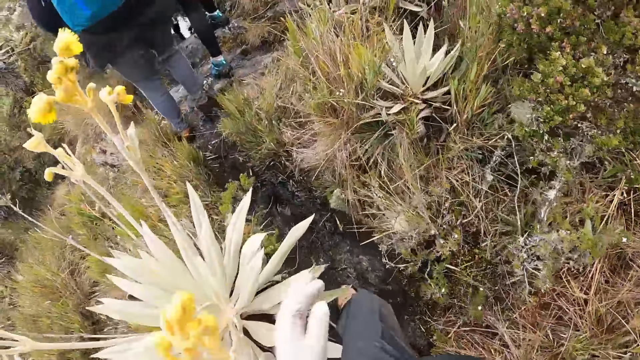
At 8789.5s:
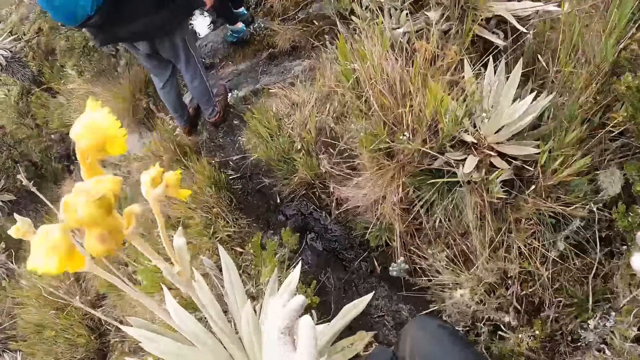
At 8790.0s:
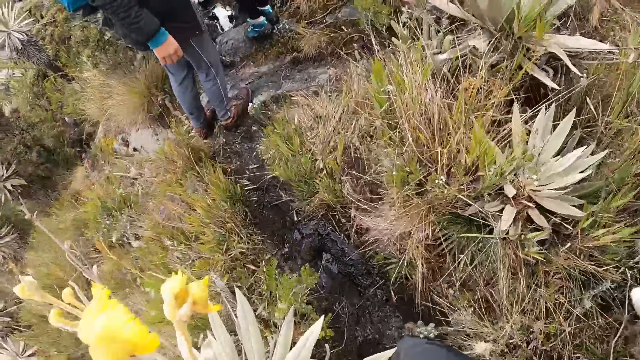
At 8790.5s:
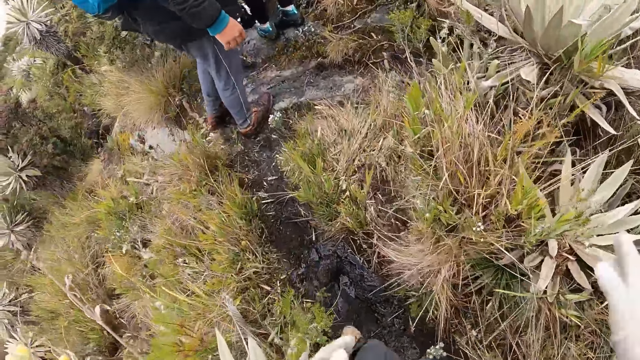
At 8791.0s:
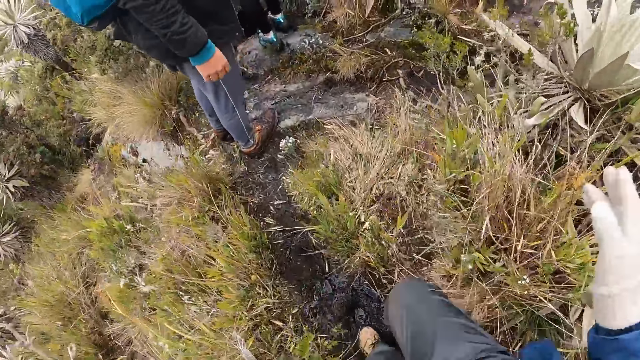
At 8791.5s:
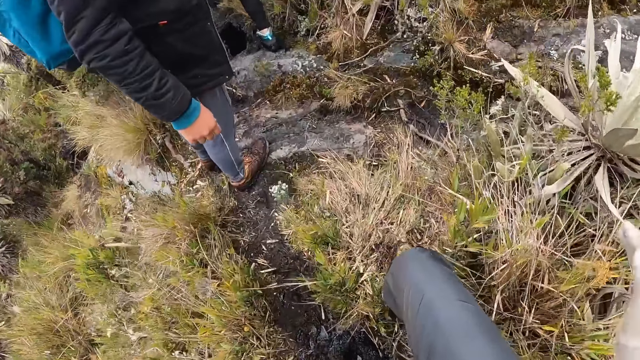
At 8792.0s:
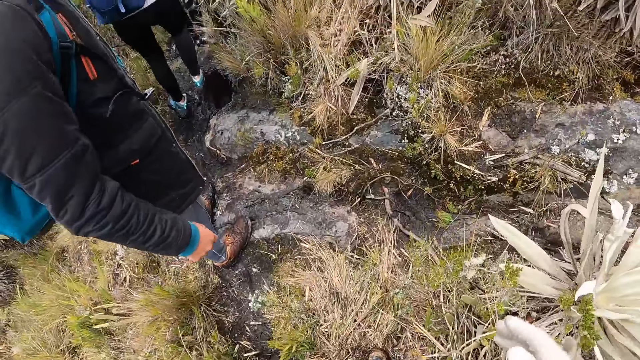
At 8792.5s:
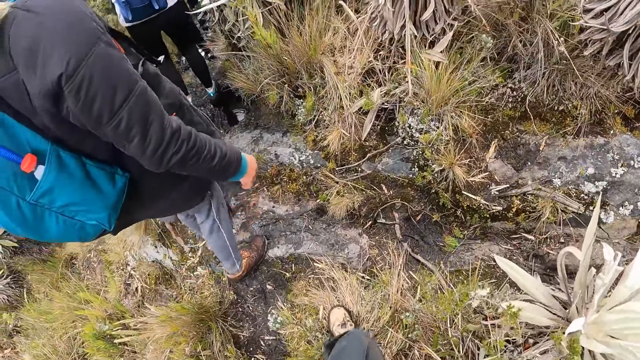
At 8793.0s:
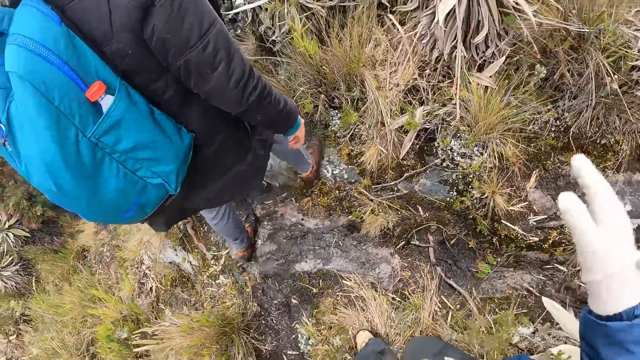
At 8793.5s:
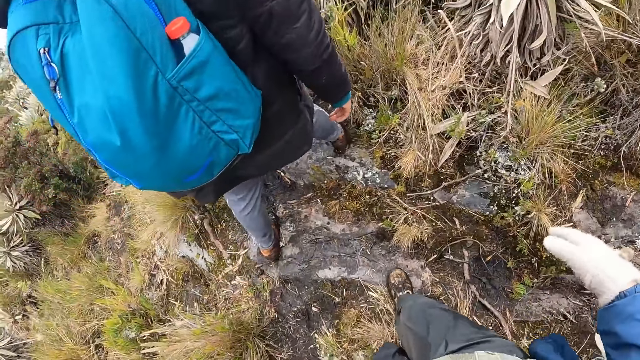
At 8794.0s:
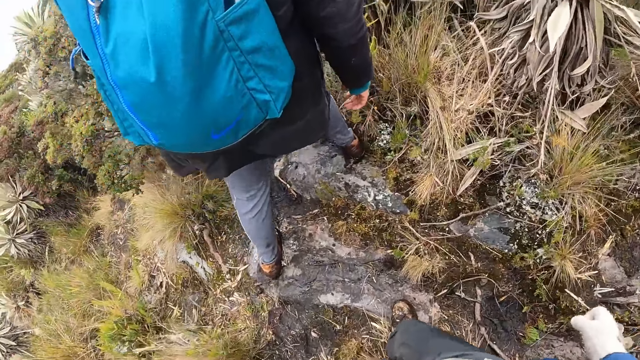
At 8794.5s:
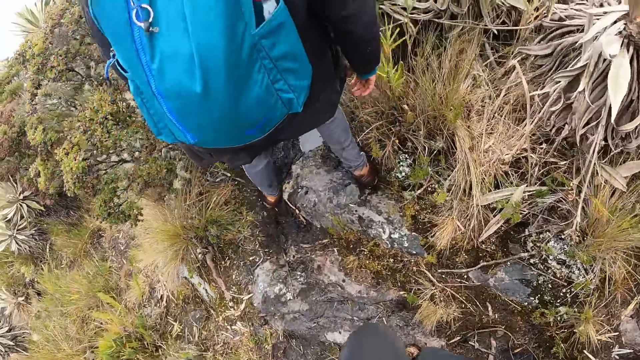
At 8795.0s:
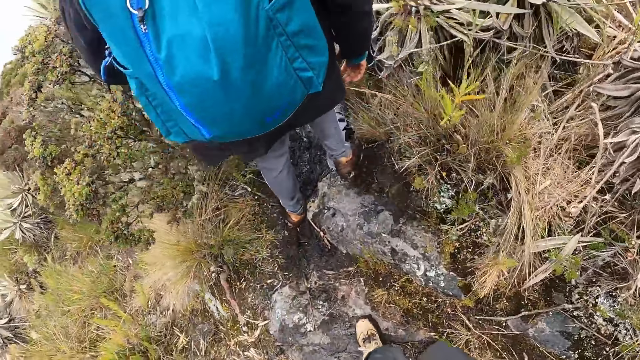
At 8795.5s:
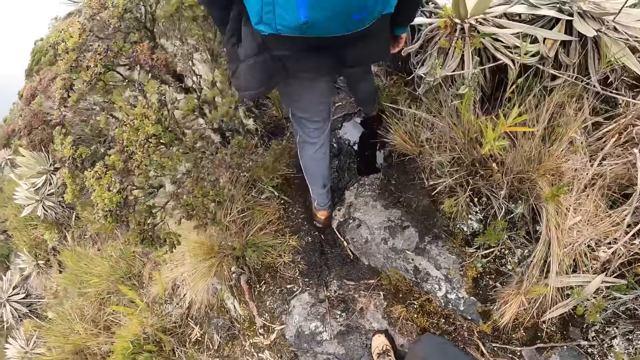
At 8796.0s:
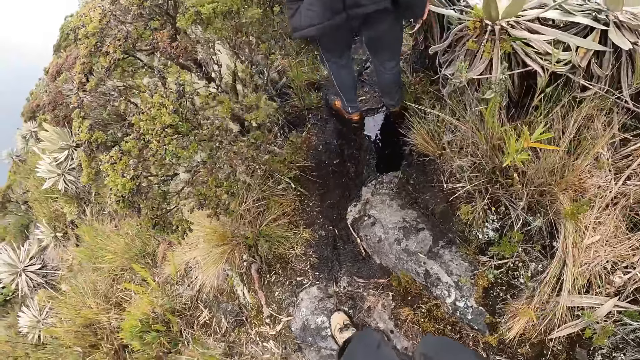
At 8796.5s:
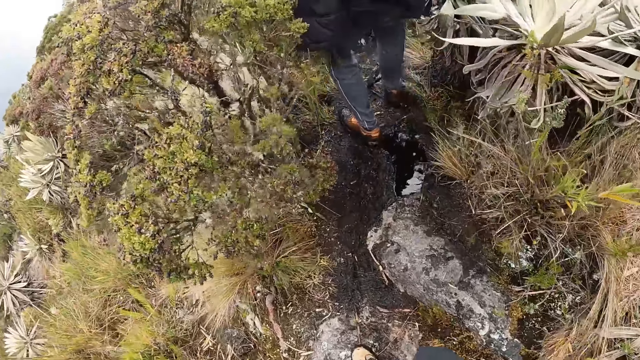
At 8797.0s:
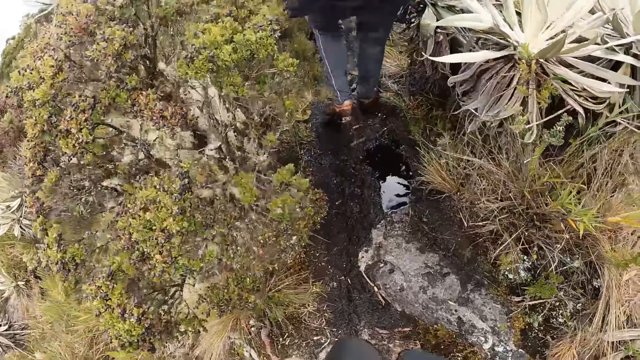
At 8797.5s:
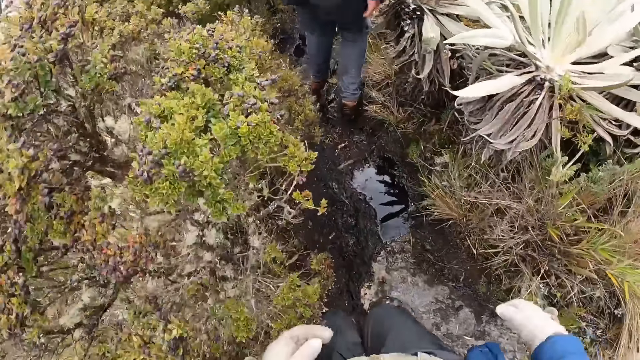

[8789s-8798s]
A man walks along the hill. Another man walks along the hill.

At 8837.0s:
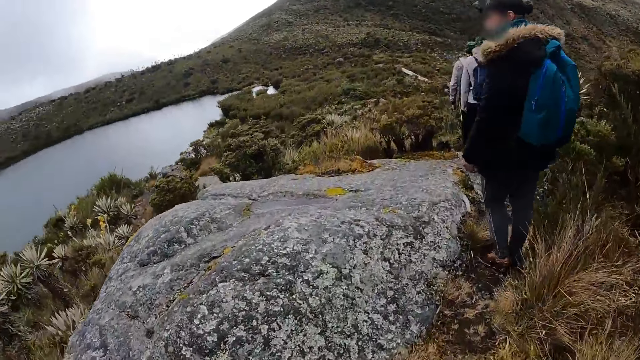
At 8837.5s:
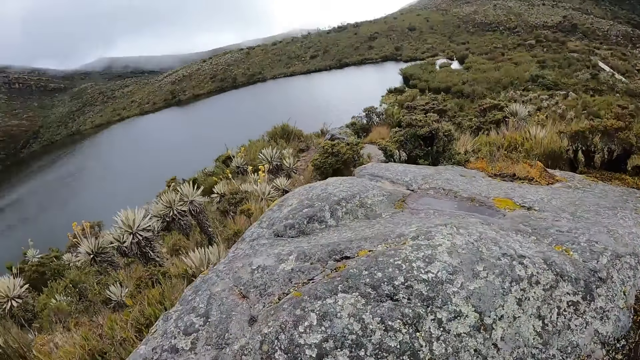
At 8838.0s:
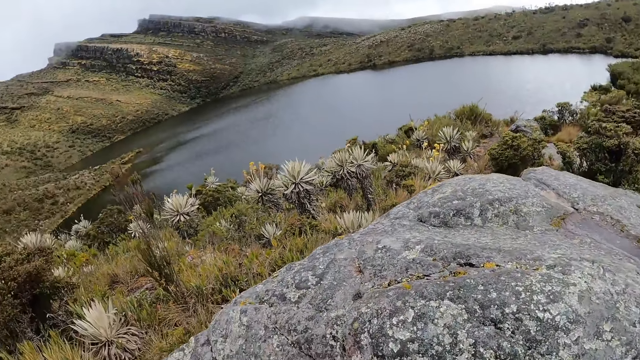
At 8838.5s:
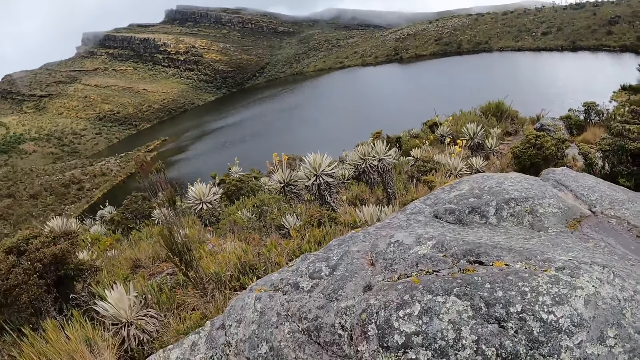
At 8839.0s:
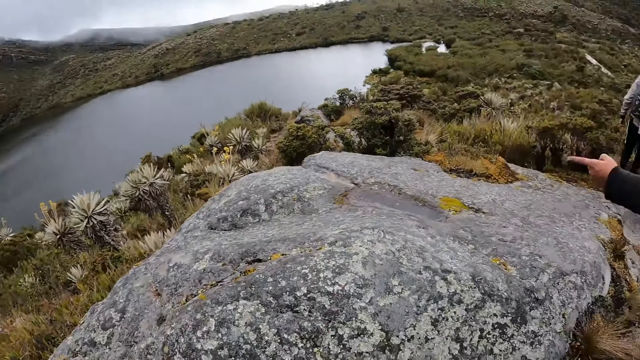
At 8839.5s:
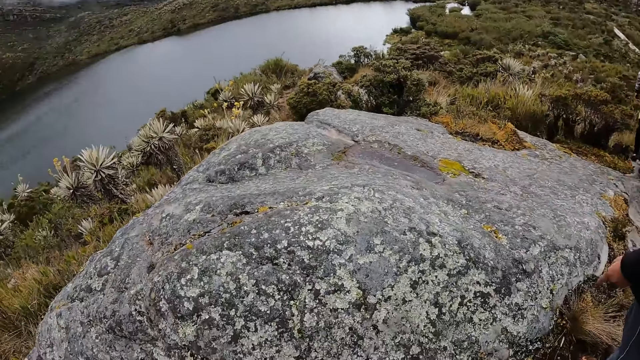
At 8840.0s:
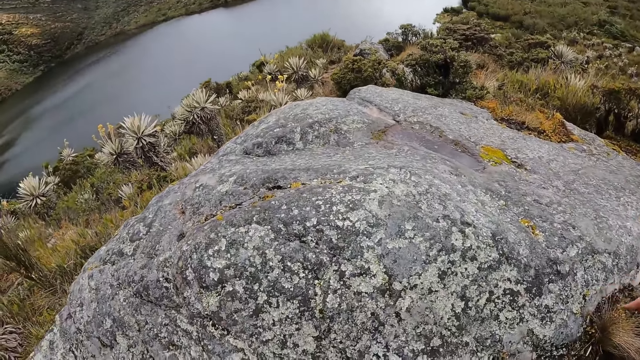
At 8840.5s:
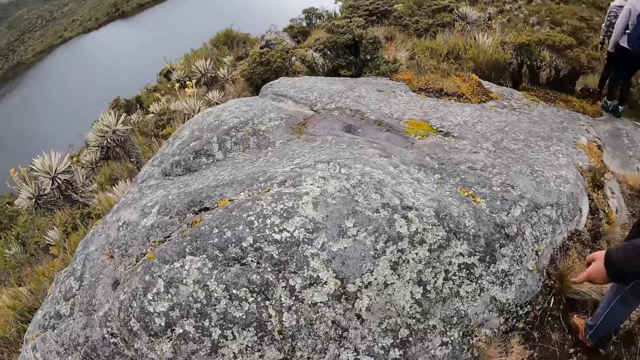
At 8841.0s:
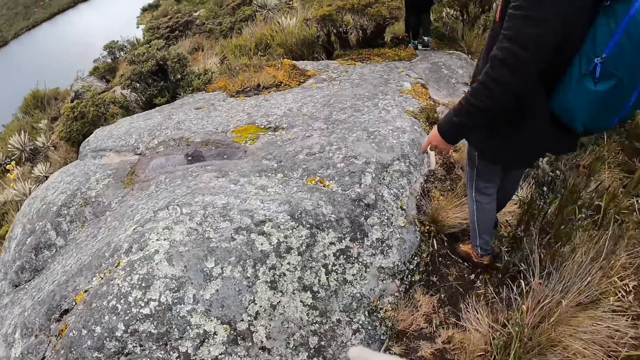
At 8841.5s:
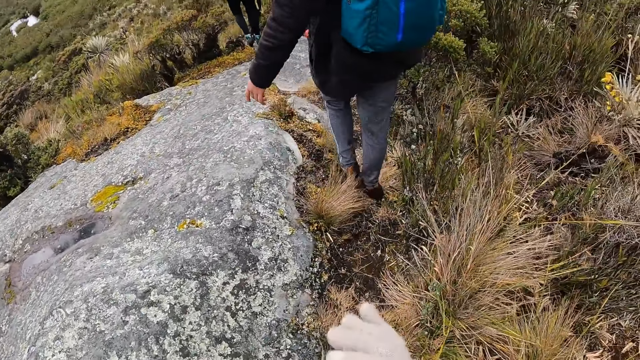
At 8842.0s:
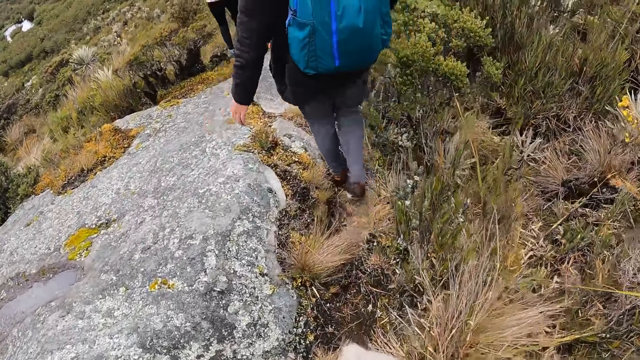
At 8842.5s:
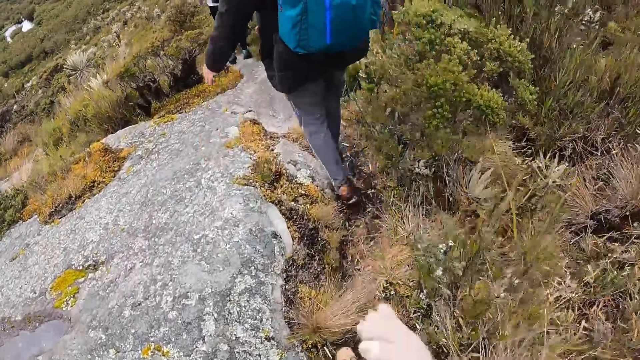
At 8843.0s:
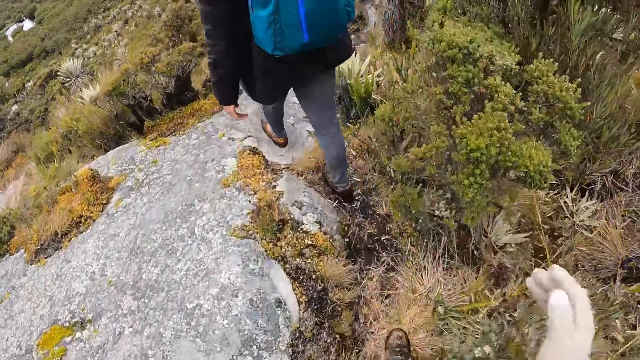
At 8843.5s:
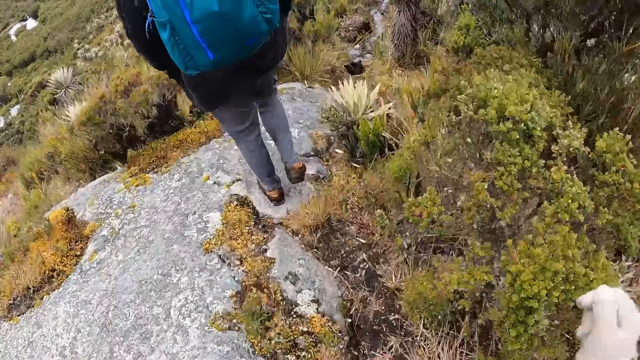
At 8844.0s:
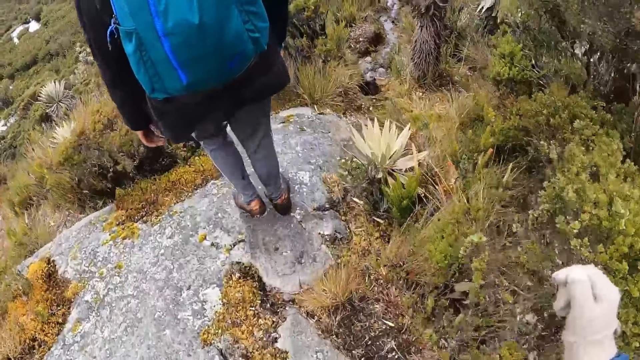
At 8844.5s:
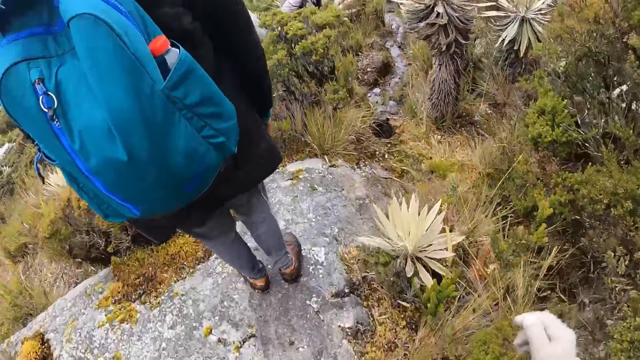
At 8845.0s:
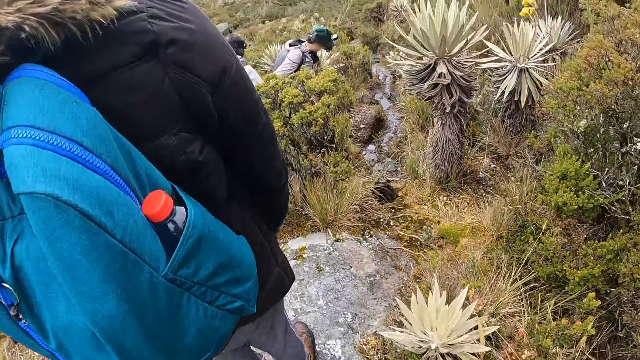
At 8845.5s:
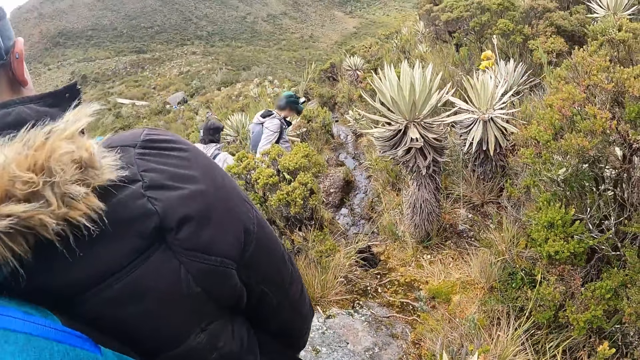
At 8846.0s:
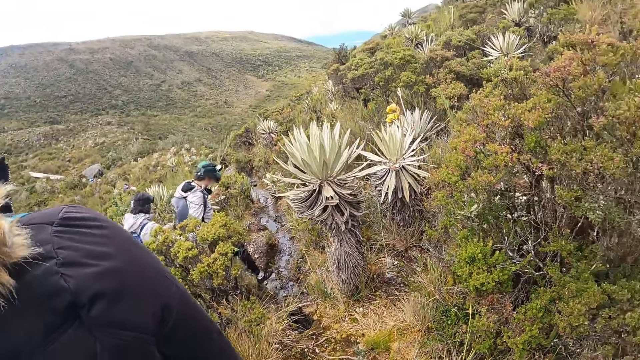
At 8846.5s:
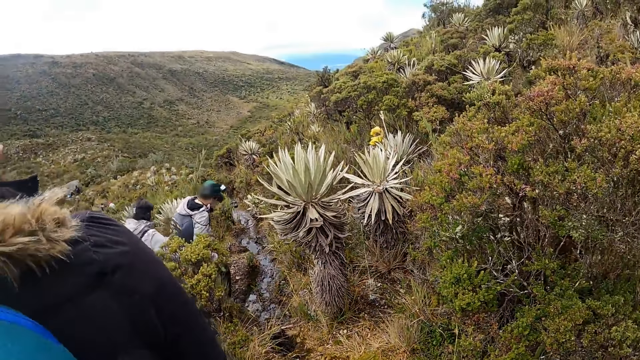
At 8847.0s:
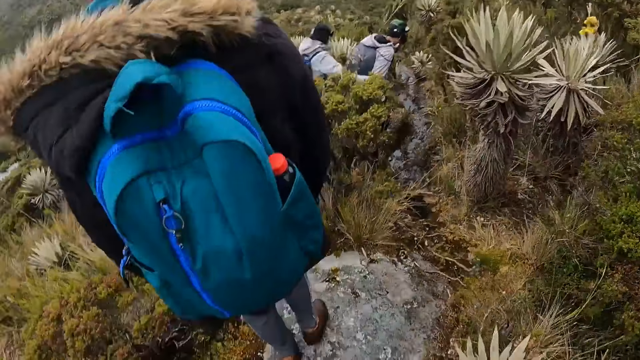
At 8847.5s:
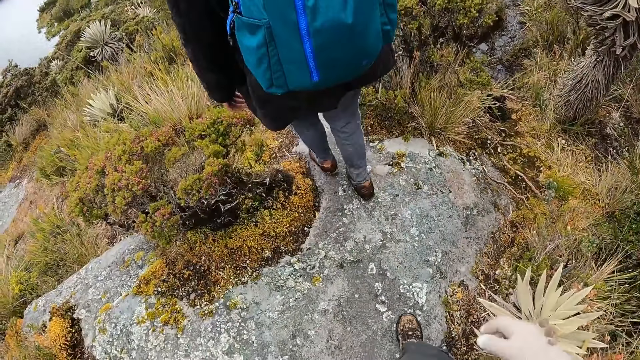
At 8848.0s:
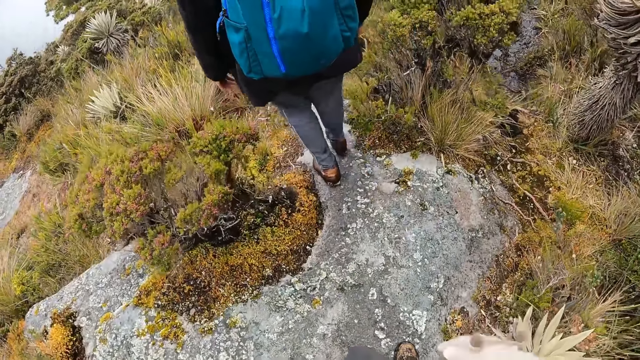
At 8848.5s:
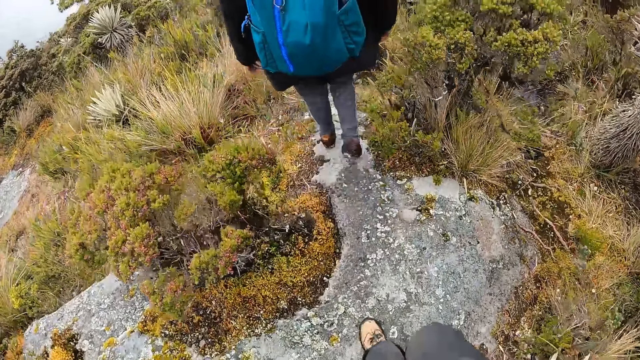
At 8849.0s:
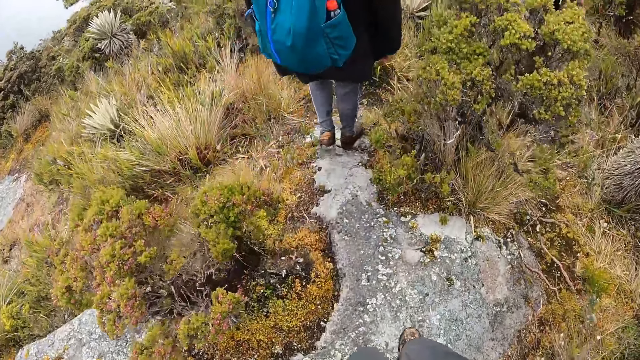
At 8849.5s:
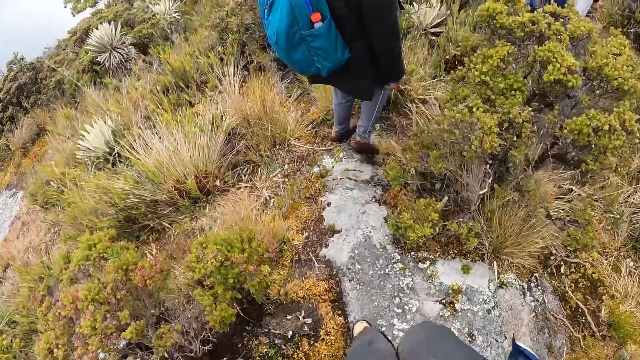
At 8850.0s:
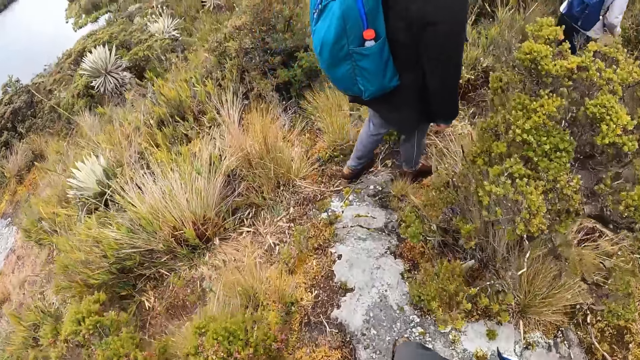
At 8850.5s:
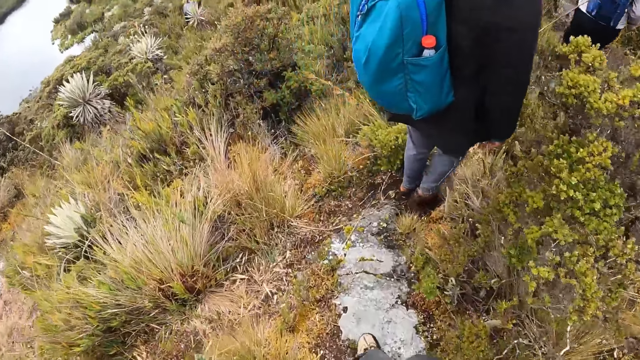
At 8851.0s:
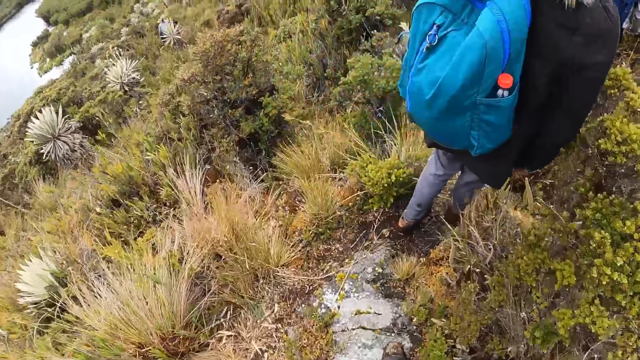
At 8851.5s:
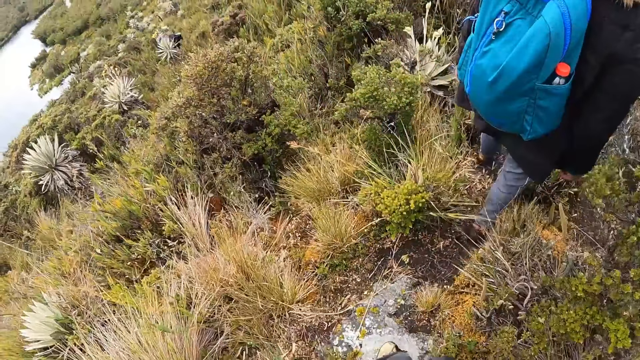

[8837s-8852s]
The camera wearer looks around the field. A man walks along the hill. The camera wearer walks along a rocky path. Another man walks along the hill with a third man.
